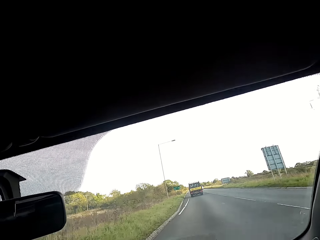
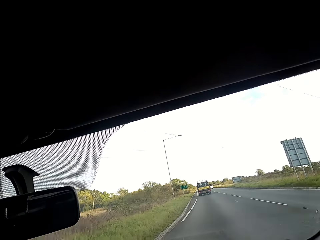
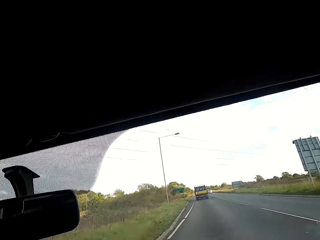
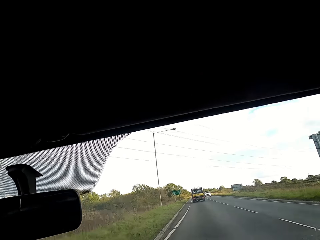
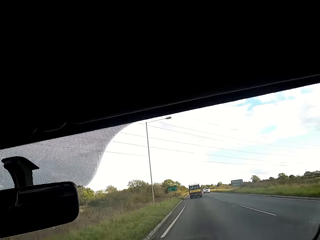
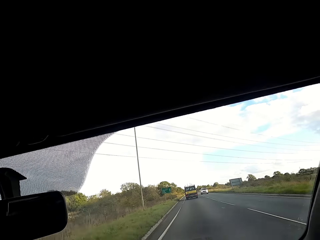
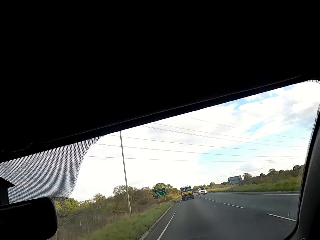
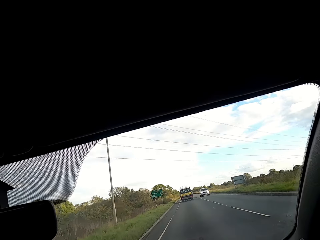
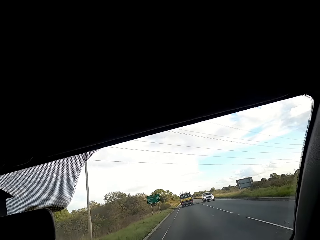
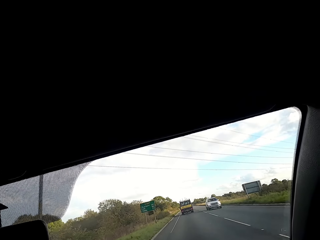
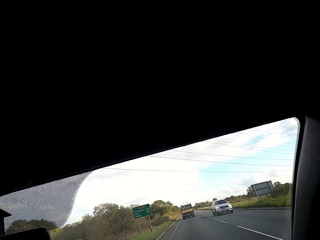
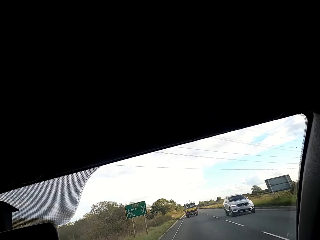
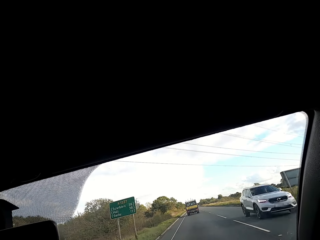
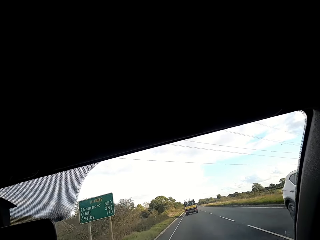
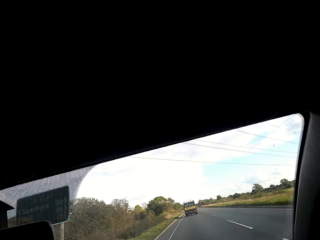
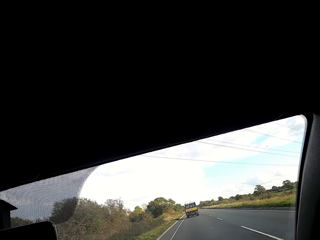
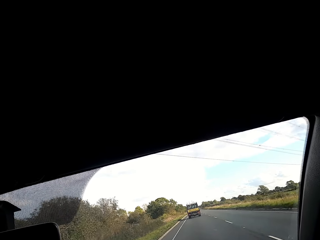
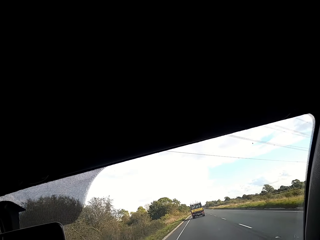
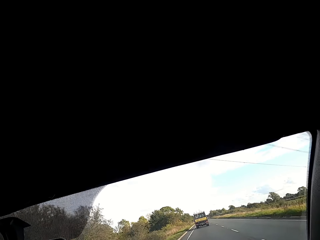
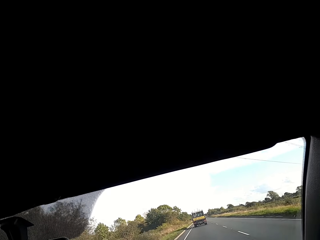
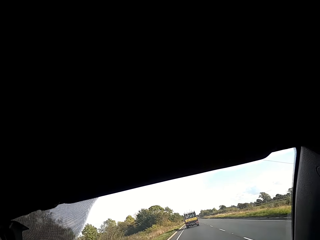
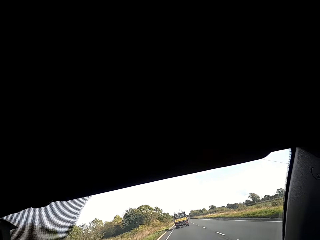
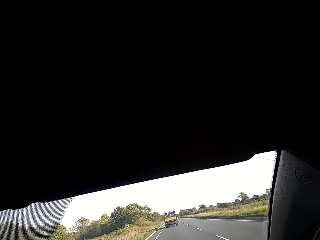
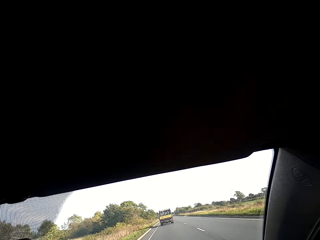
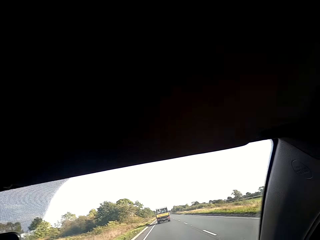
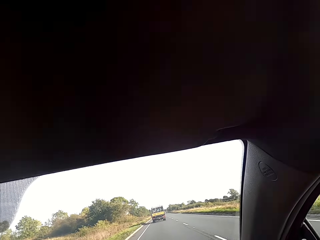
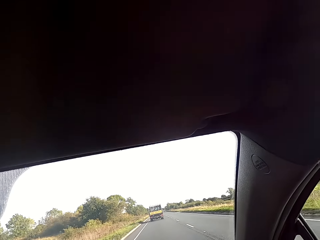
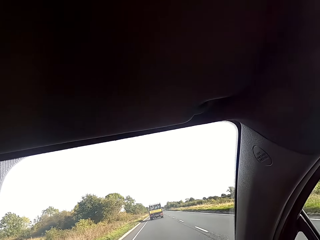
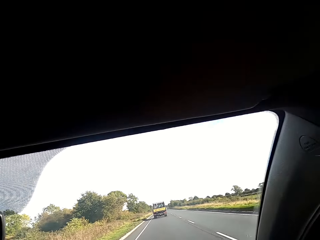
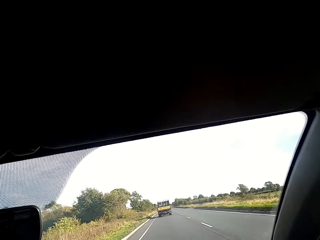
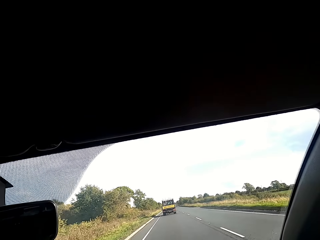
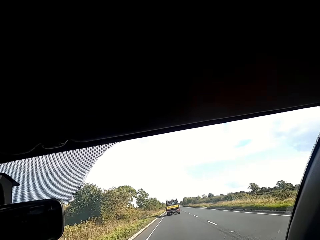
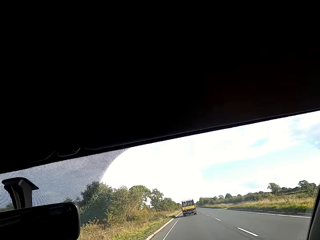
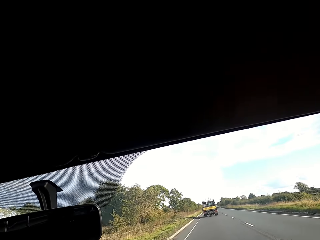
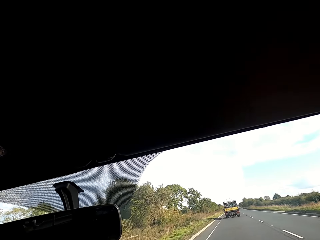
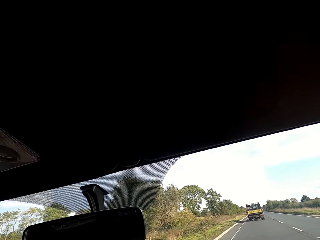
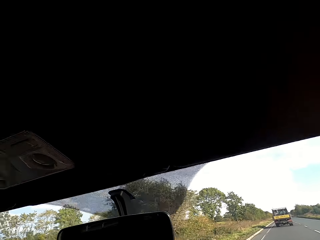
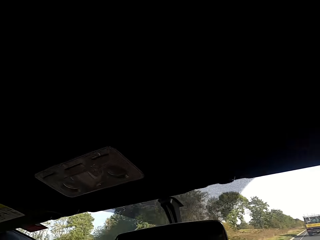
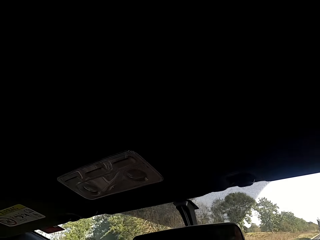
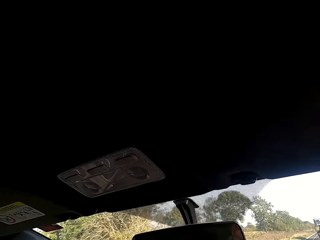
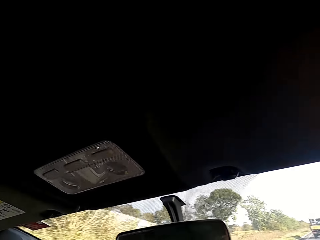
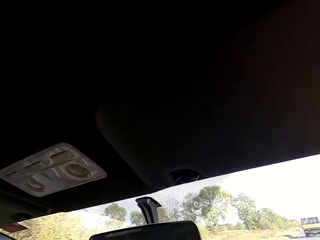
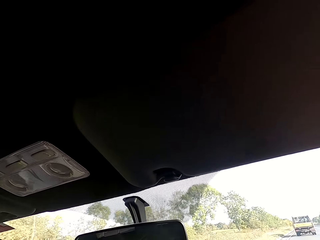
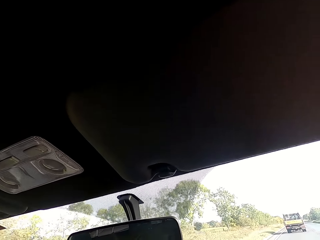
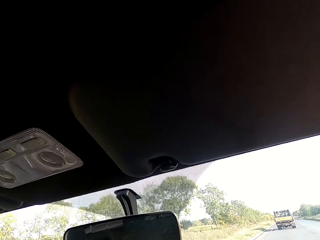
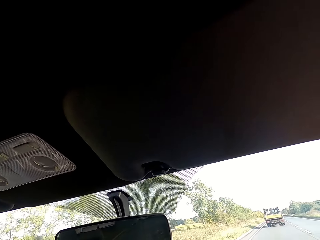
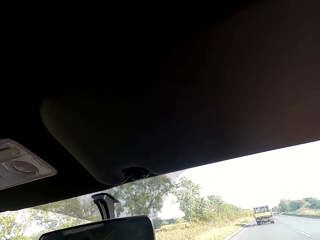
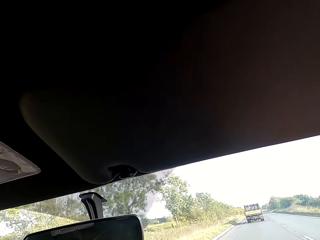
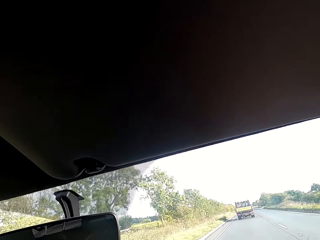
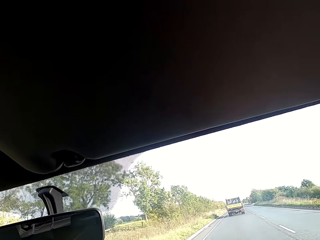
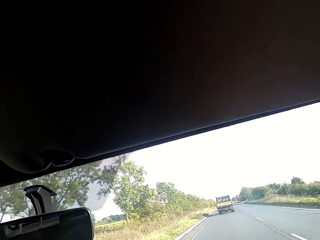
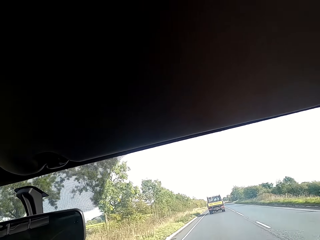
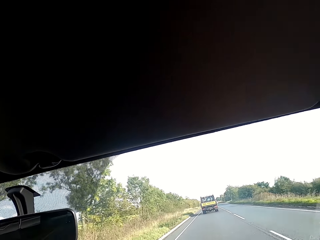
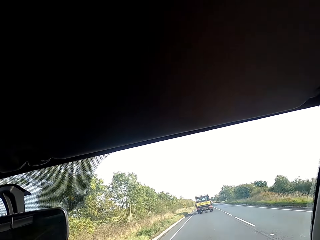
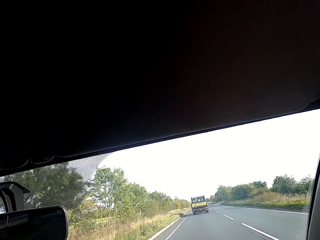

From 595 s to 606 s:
A white car drives past the camera wearer.

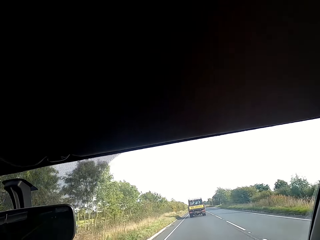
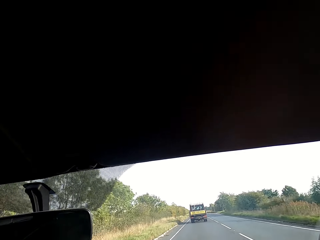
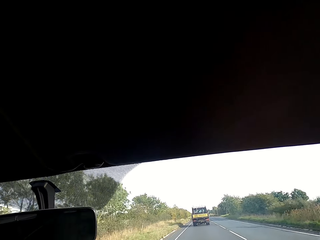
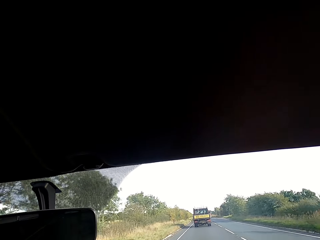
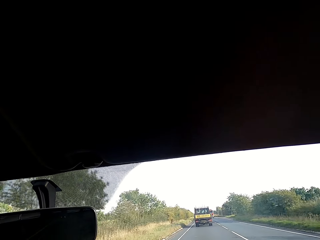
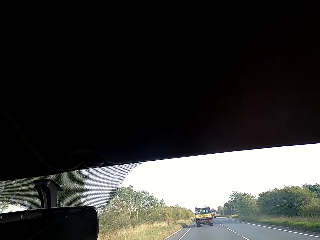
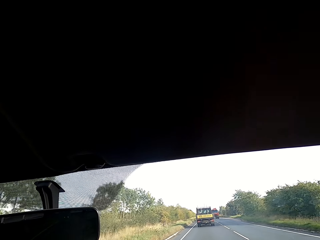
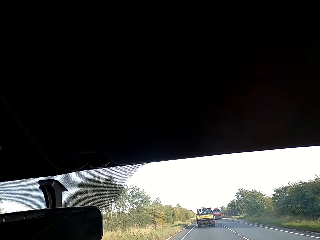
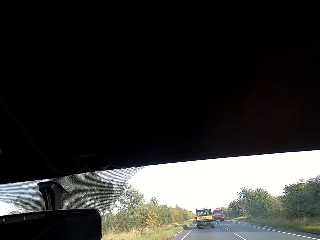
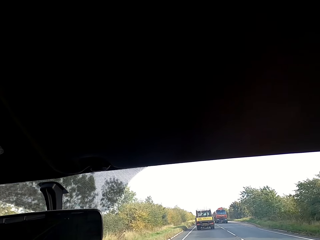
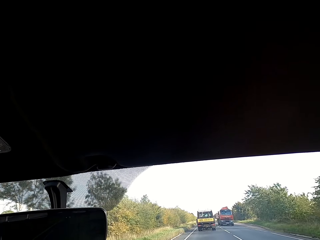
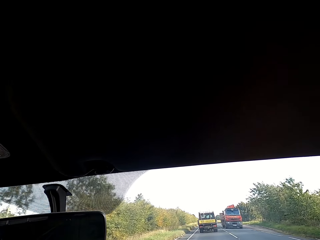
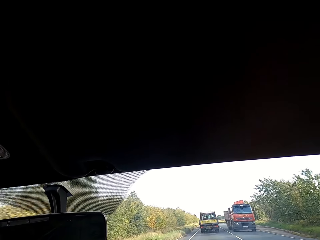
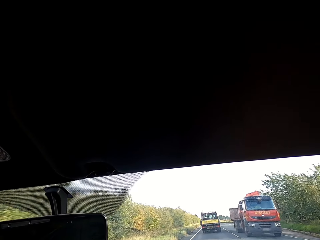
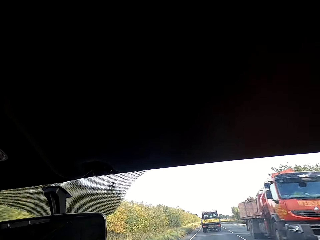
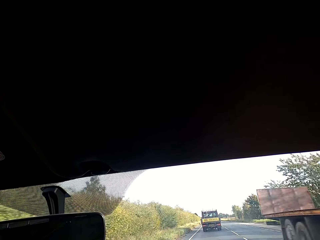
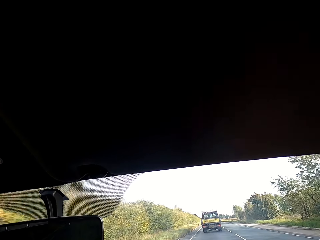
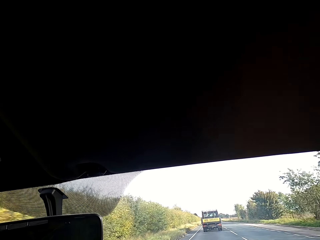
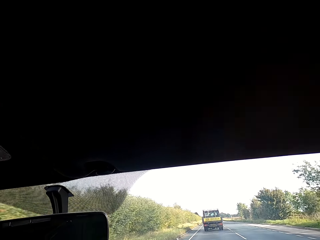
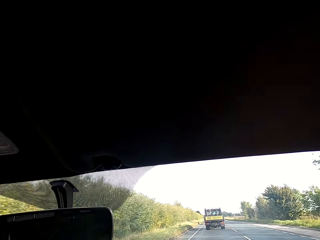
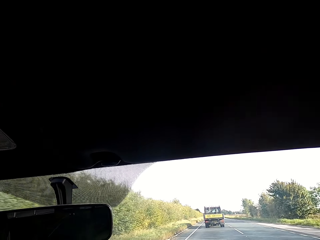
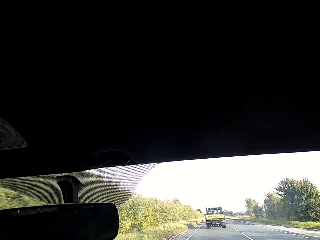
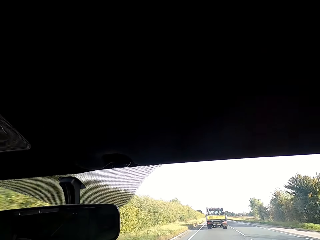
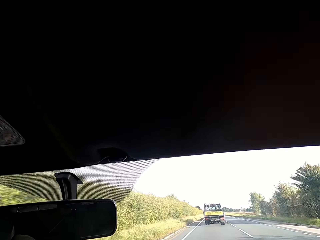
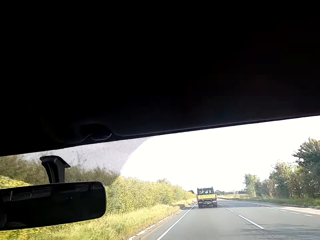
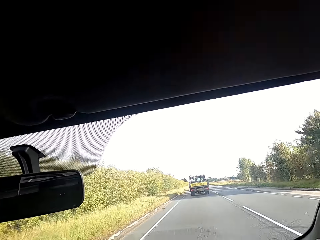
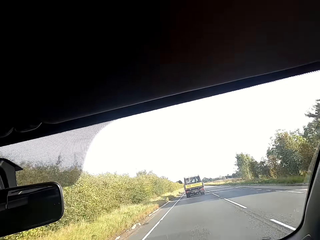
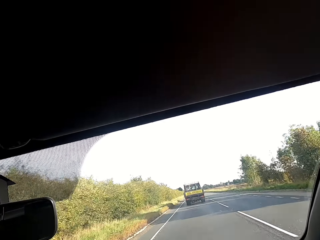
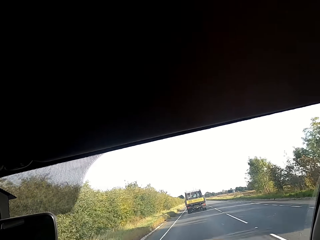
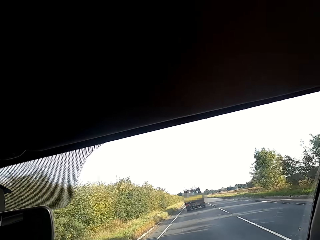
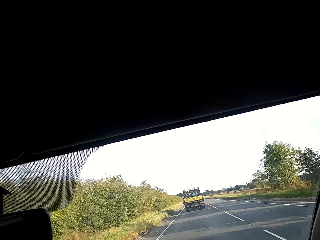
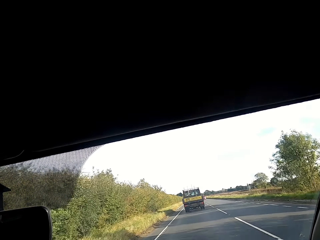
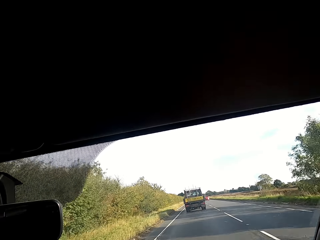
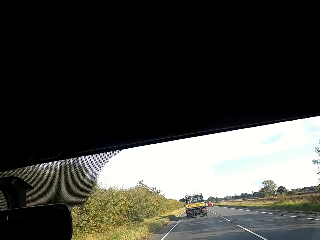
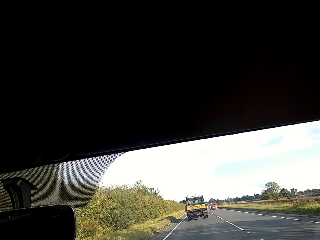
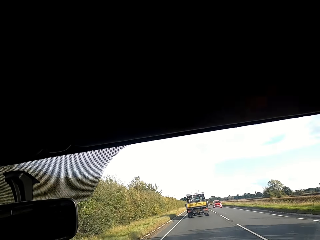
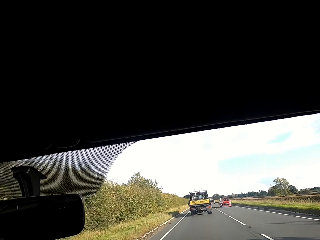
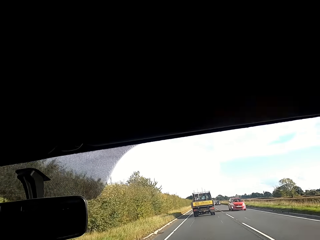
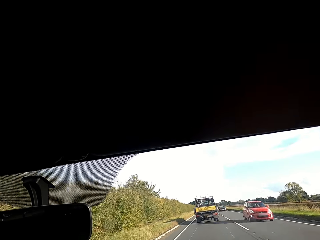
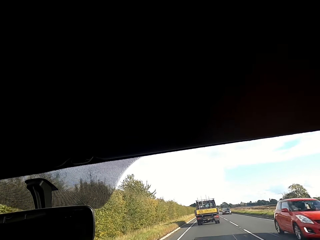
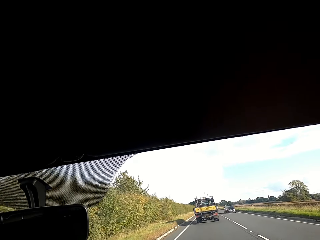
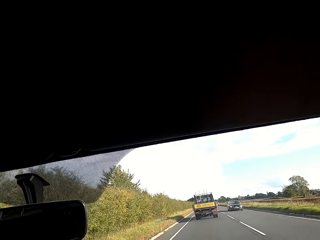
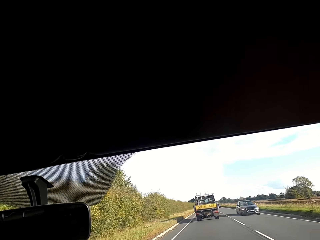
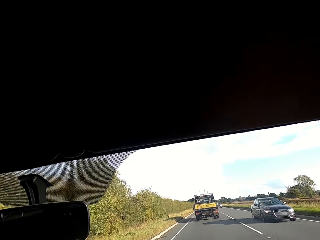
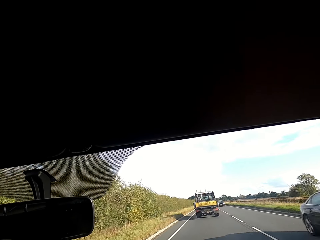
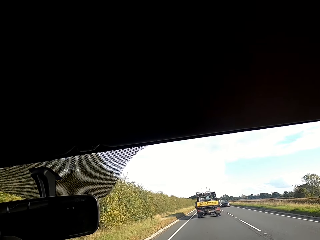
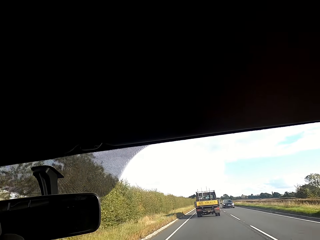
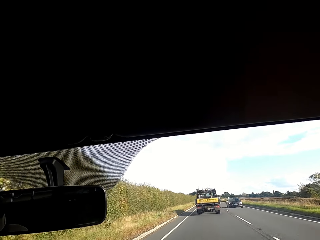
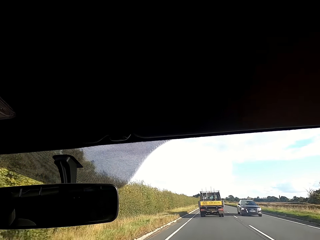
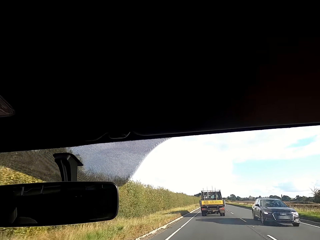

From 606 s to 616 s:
A red trailer truck drives past the camera wearer. A red car drives past the camera wearer. A black car drives past the camera wearer.
